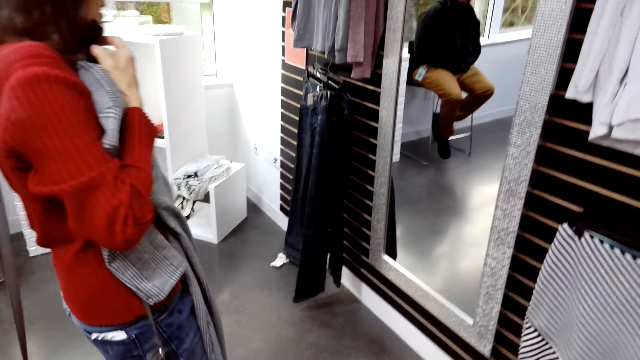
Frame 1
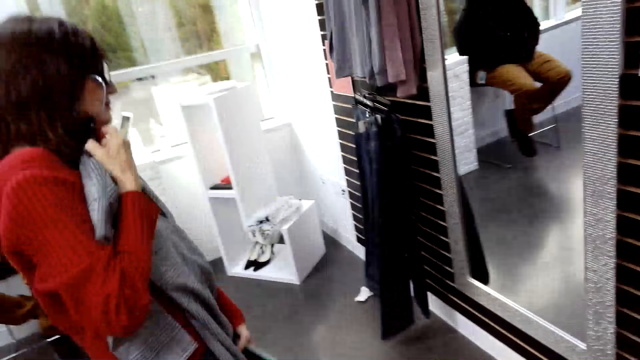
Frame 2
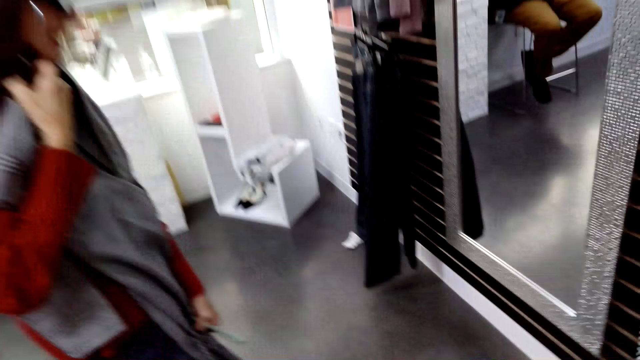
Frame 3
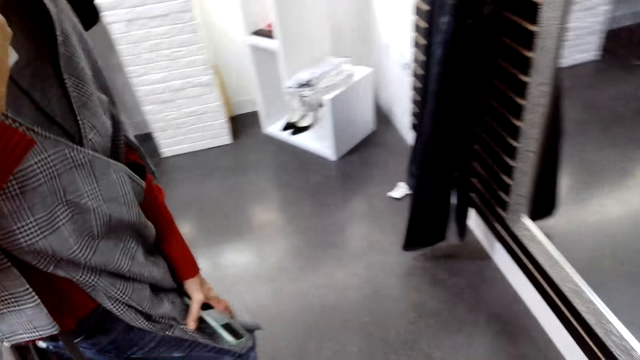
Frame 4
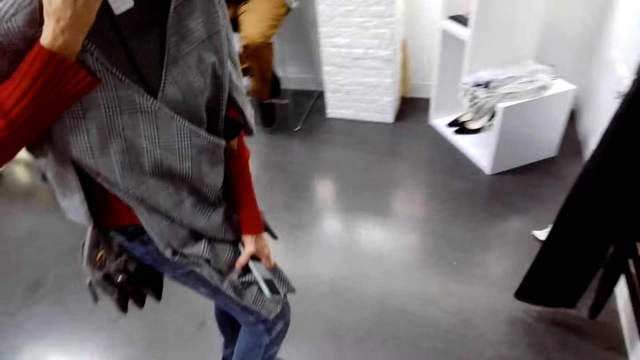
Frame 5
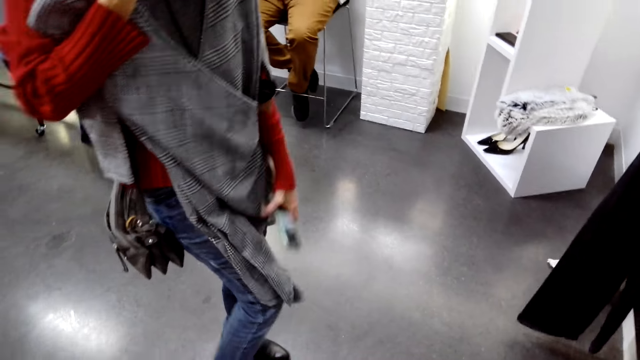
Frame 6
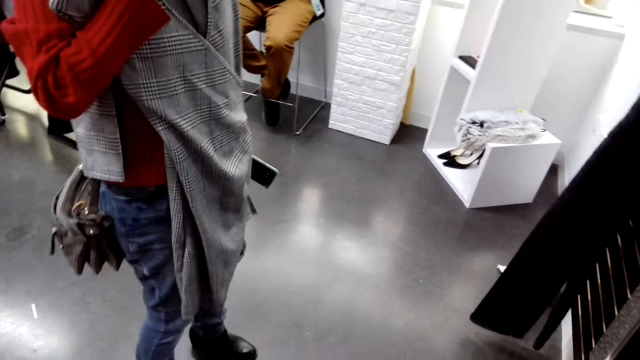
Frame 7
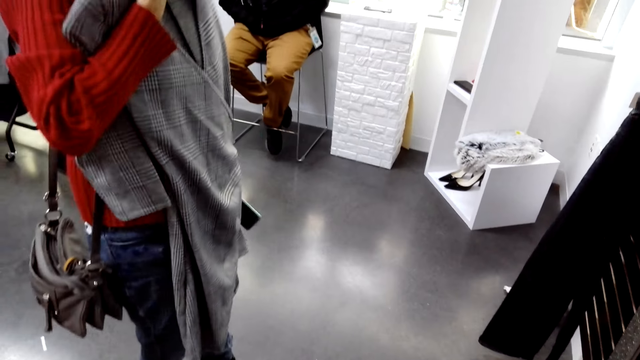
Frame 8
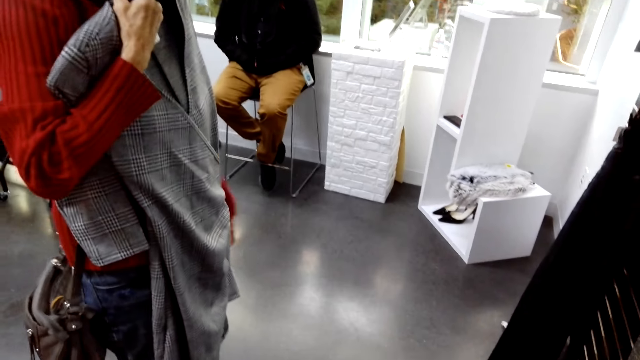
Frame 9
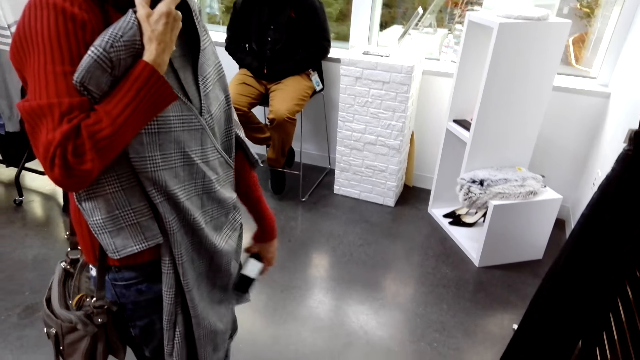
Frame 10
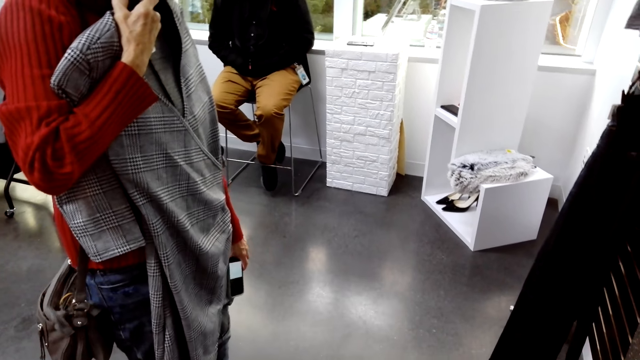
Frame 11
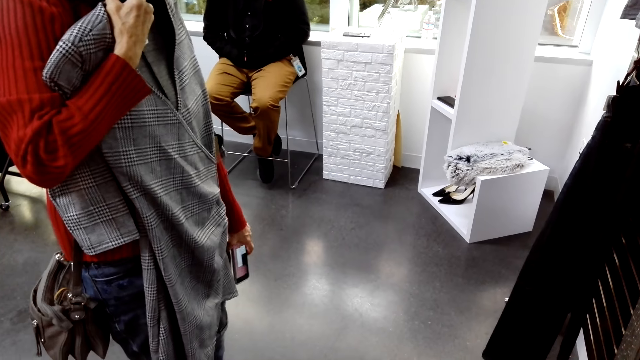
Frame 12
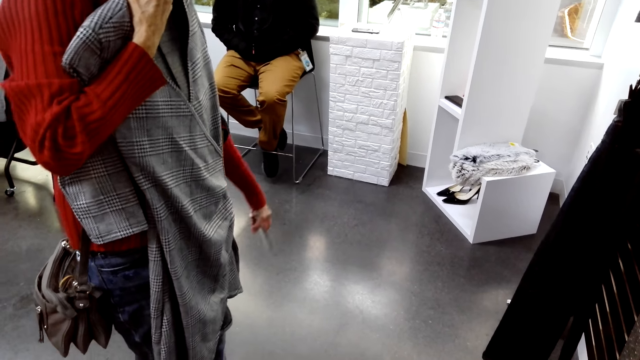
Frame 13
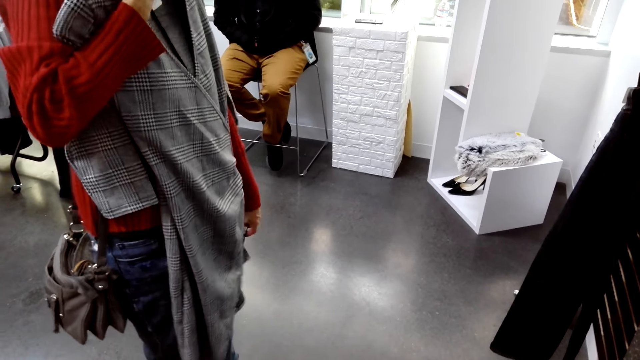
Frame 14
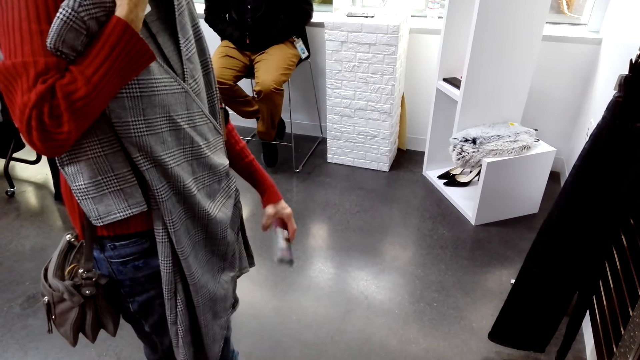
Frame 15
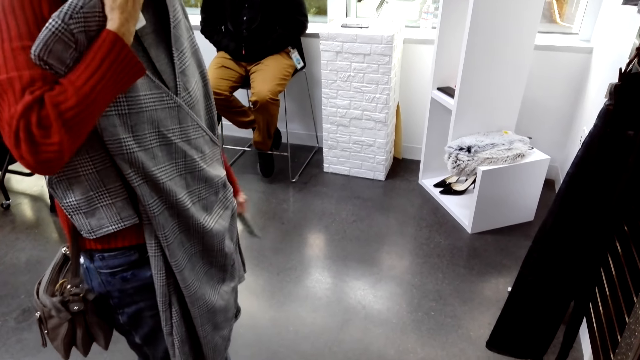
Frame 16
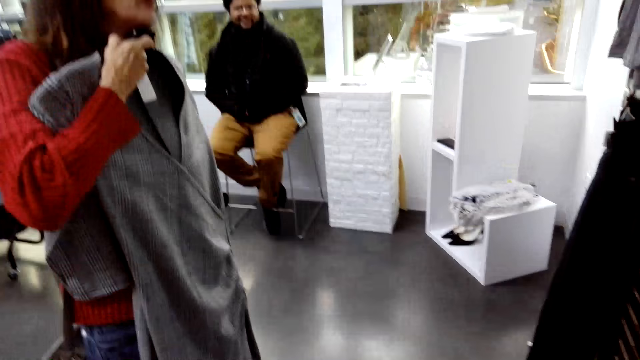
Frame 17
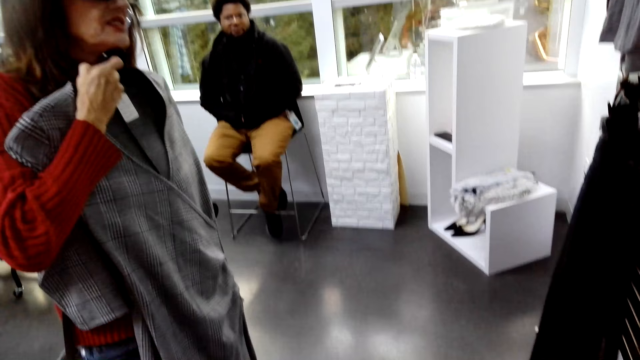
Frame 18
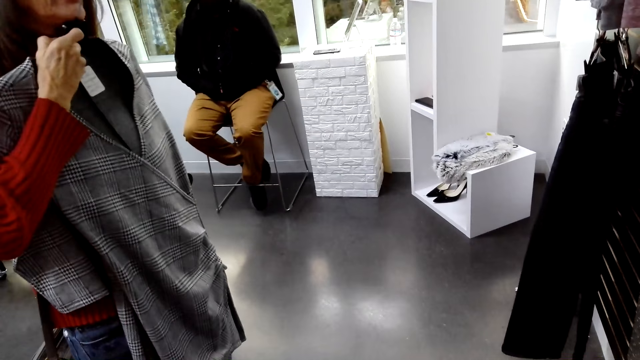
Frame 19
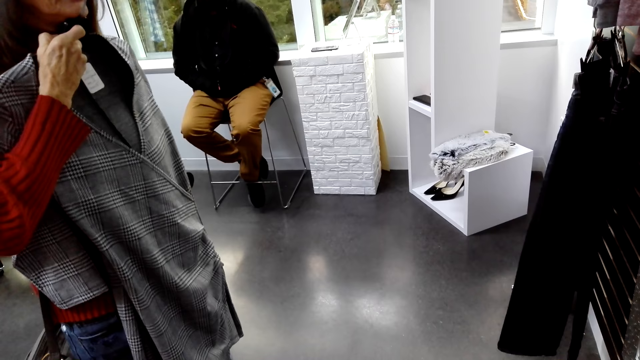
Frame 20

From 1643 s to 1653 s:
A person moves around. The person sits on a chair. The person stares at the mirror.

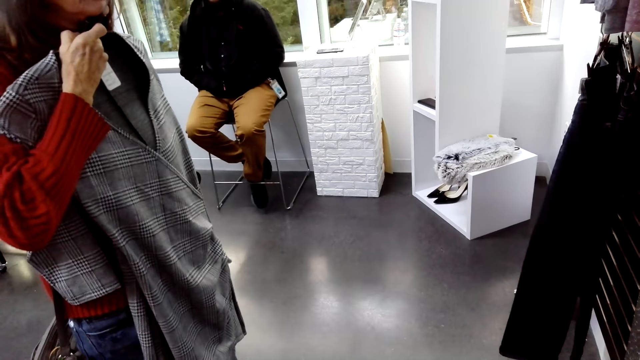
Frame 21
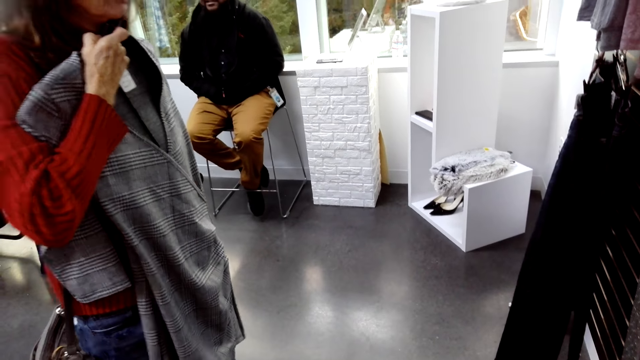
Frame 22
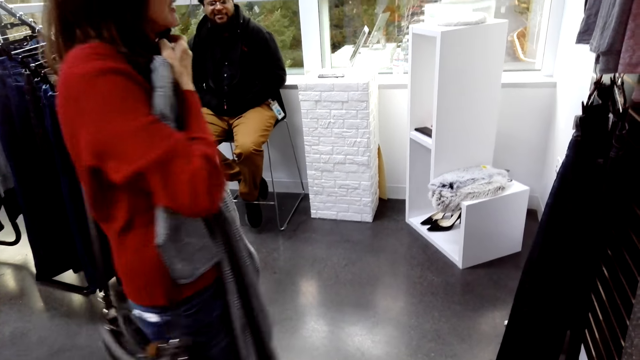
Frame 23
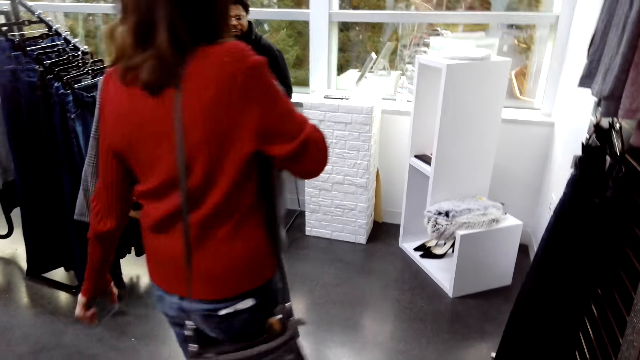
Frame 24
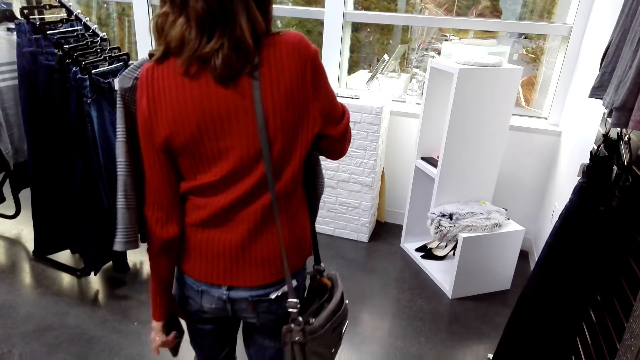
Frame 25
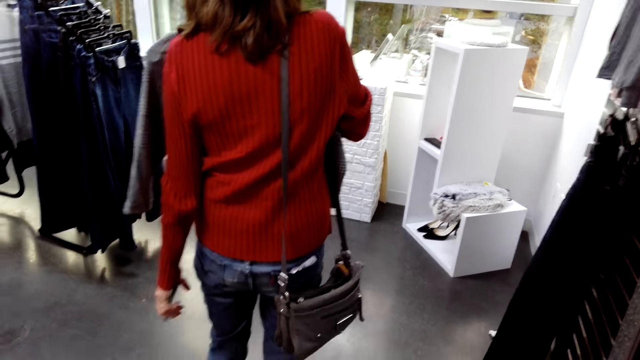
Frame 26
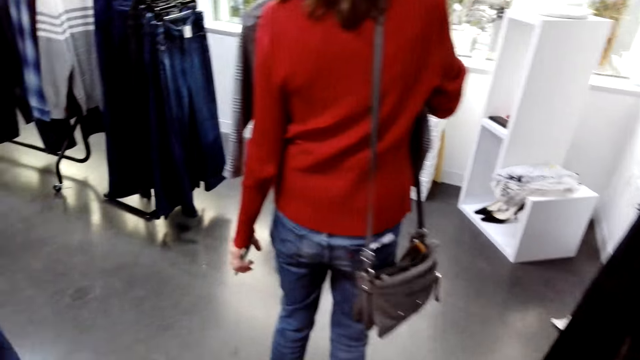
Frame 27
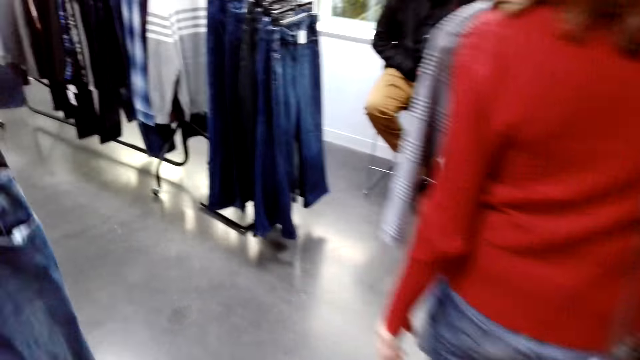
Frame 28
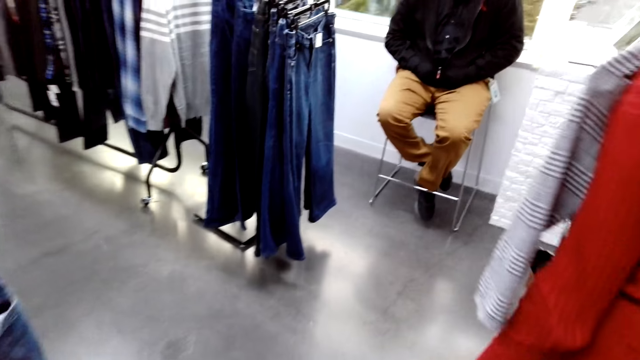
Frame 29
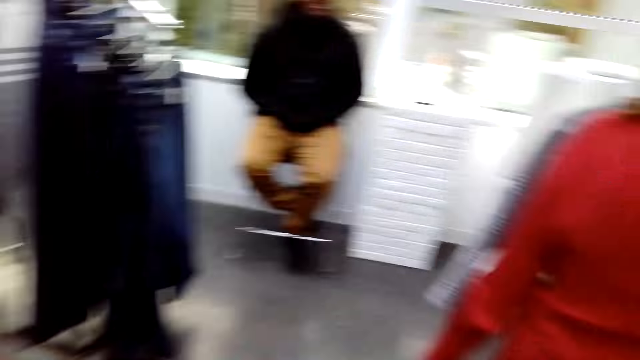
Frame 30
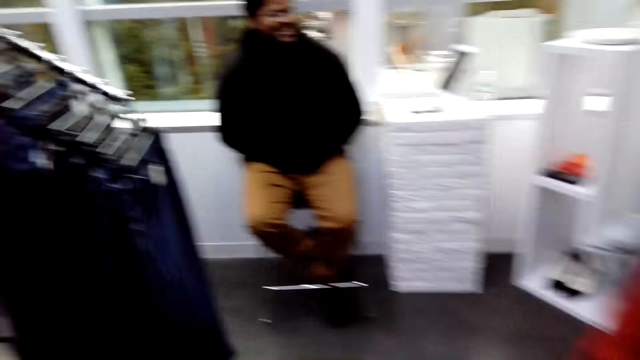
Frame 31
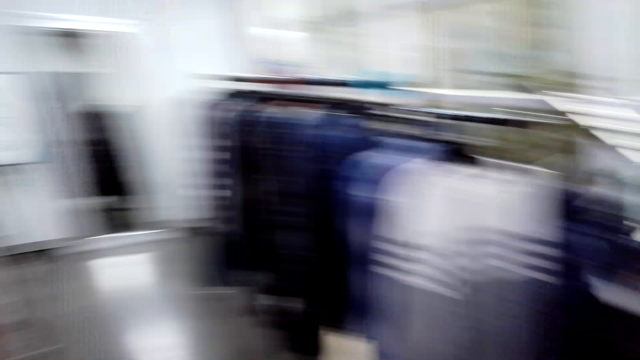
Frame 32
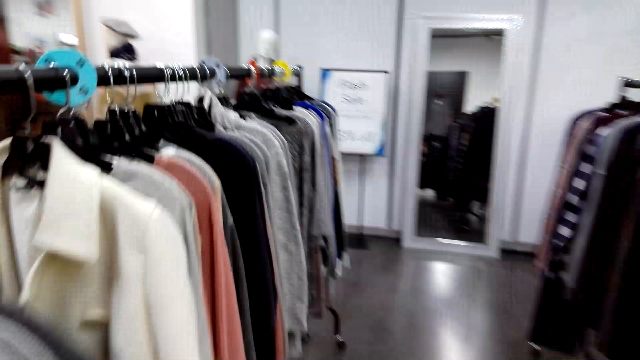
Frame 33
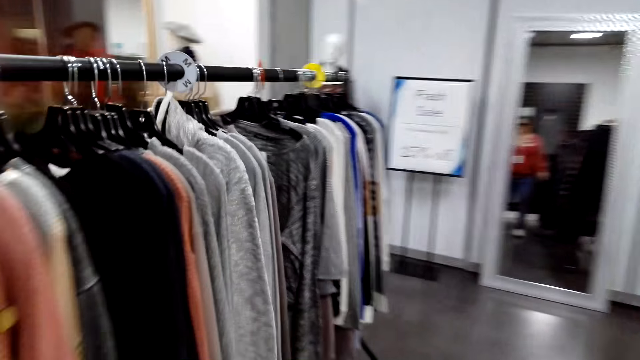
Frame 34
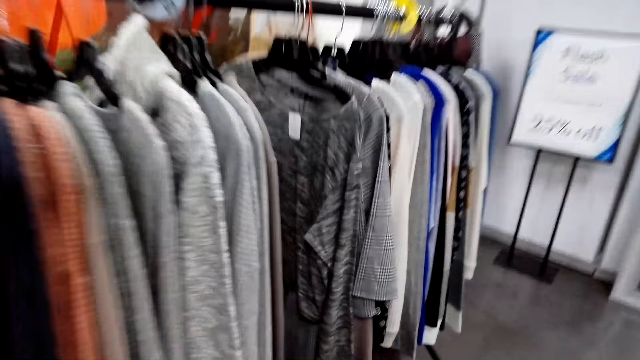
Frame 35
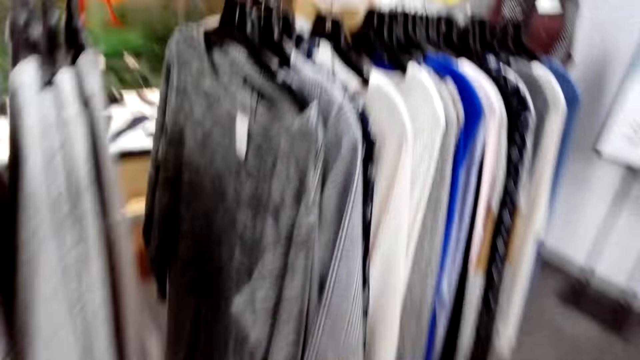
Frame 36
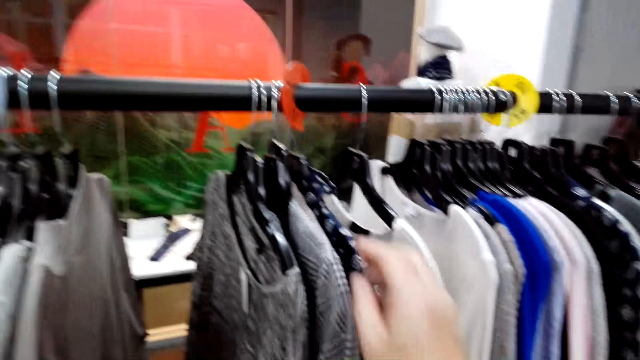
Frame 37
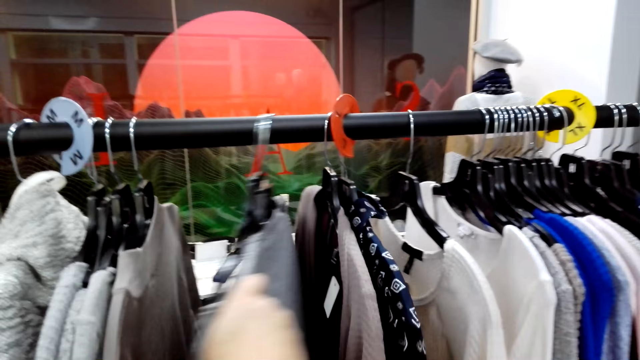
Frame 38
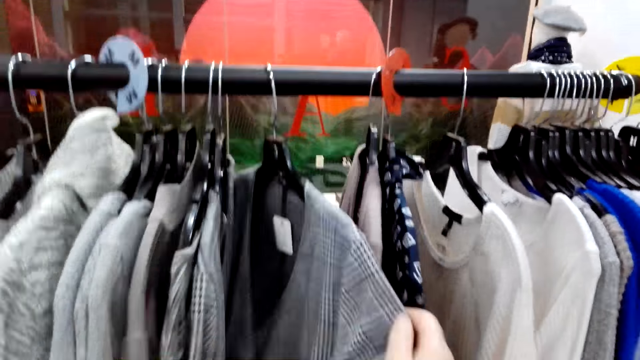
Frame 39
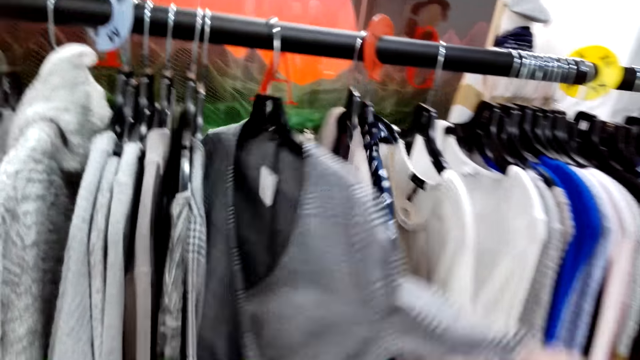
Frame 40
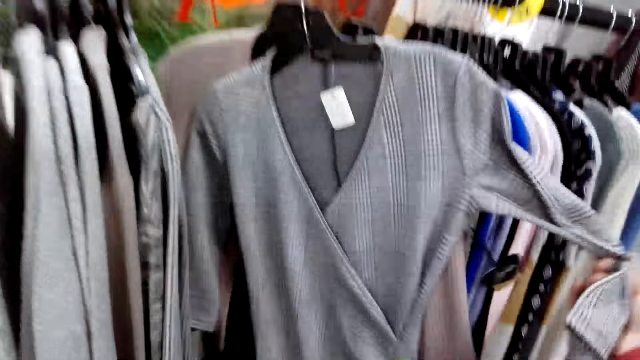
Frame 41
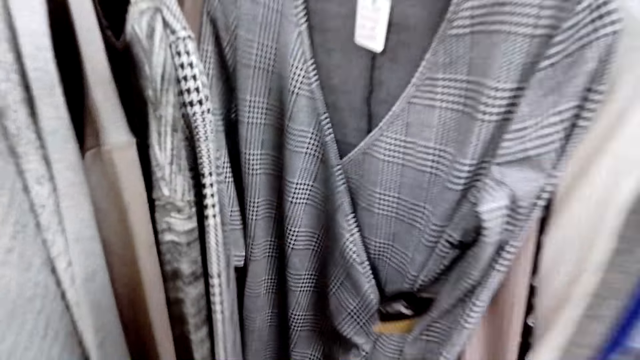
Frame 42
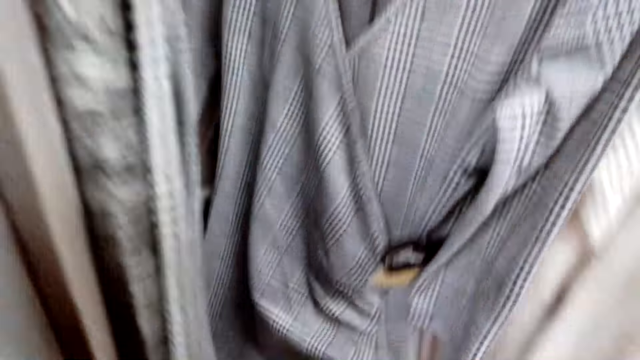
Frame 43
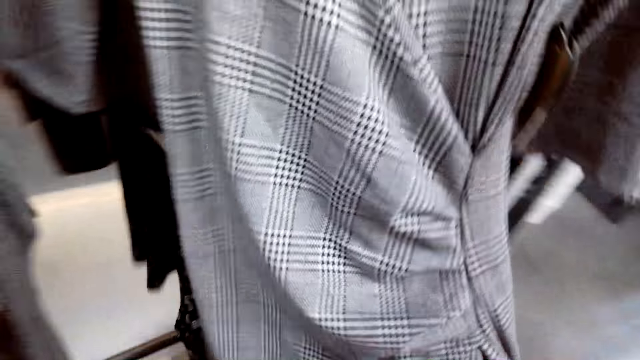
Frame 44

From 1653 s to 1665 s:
A person turns around. A man sits on a chair. Another person interacts with the first person. The camera wearer walks around the boutique. They move clothes on the rack and look at a dress.
